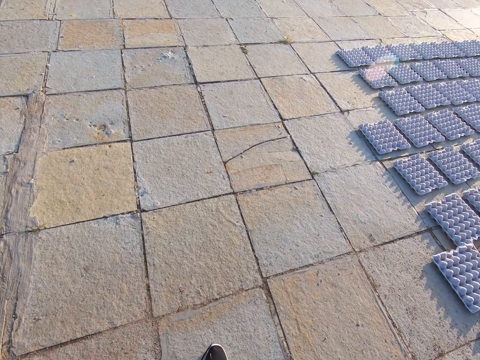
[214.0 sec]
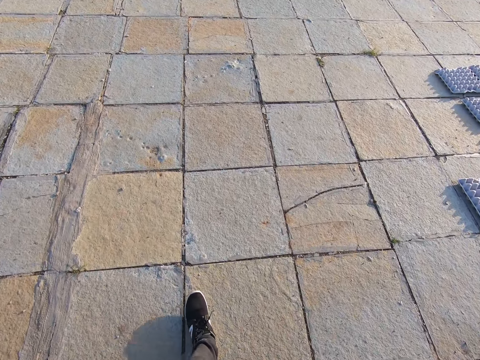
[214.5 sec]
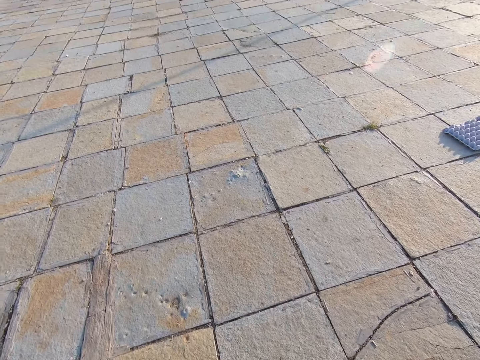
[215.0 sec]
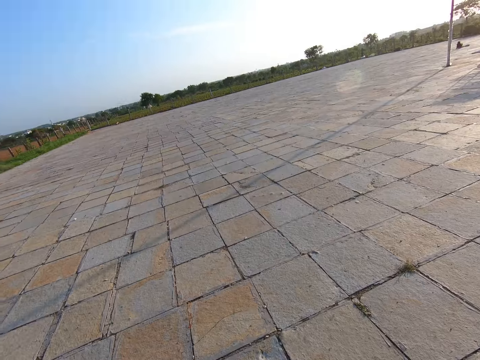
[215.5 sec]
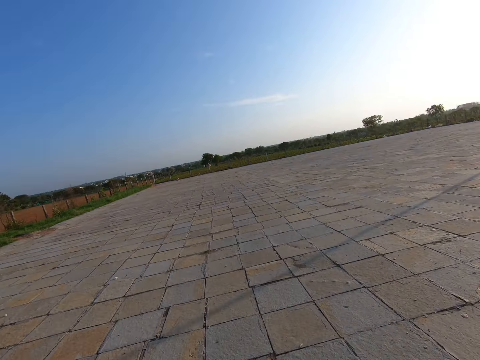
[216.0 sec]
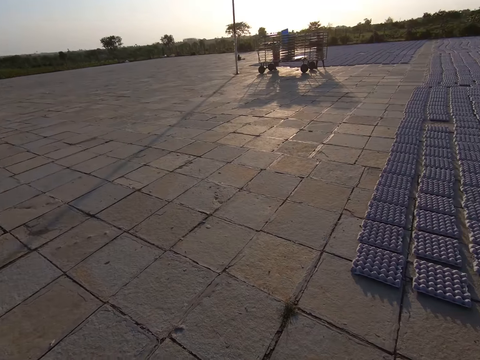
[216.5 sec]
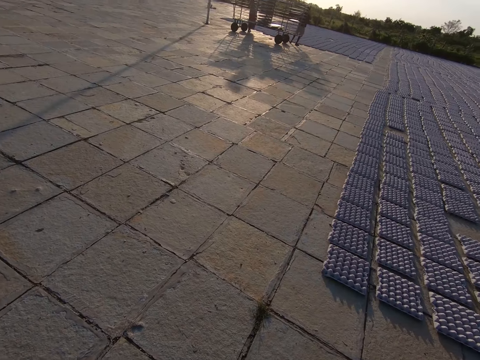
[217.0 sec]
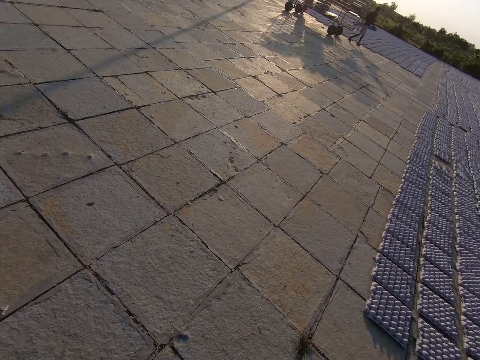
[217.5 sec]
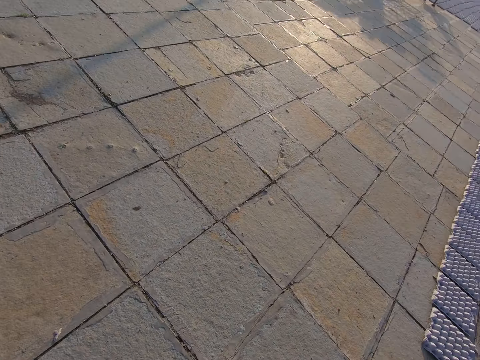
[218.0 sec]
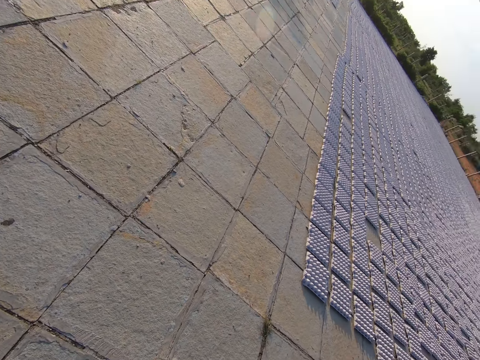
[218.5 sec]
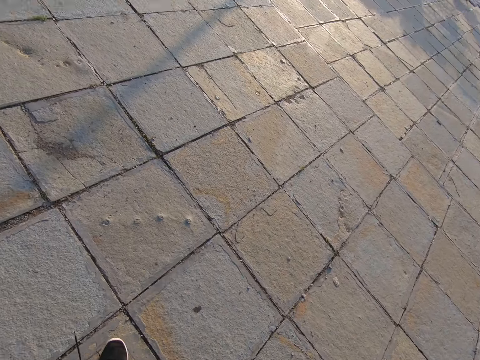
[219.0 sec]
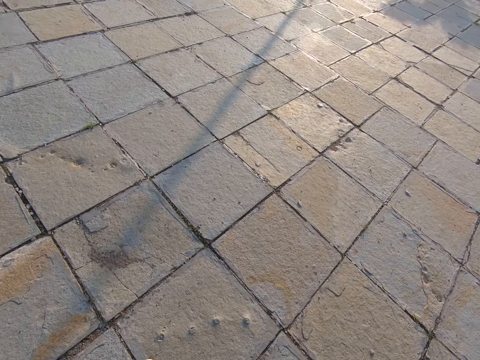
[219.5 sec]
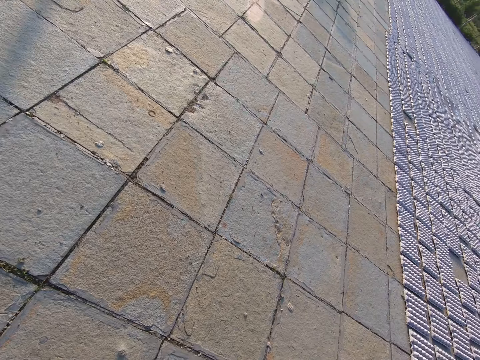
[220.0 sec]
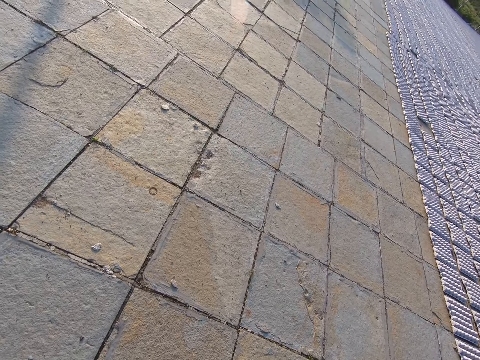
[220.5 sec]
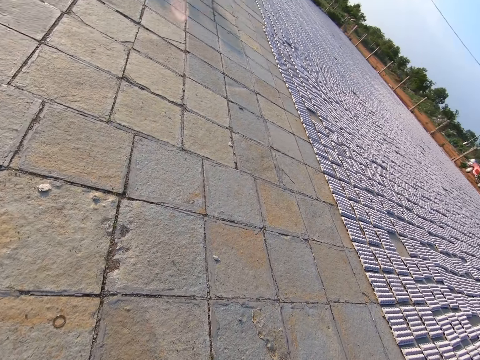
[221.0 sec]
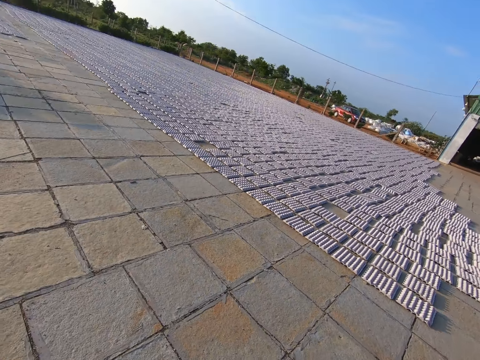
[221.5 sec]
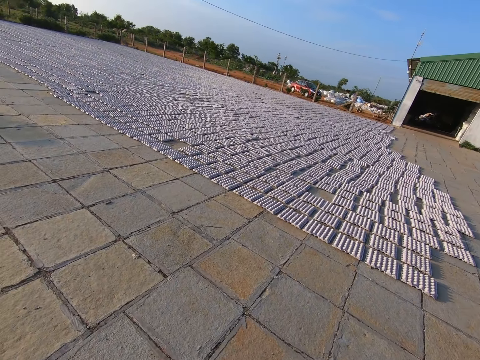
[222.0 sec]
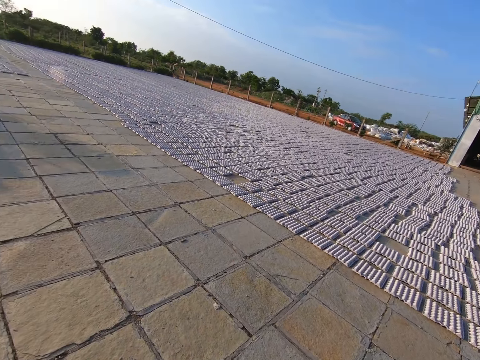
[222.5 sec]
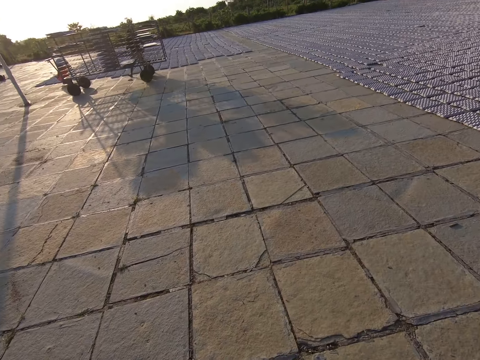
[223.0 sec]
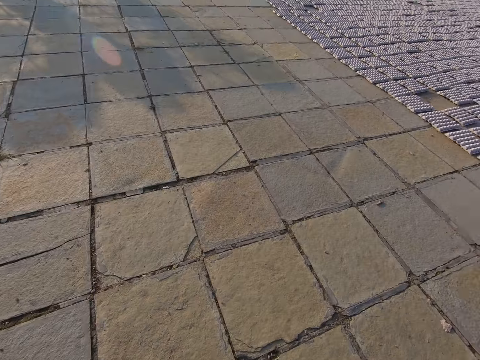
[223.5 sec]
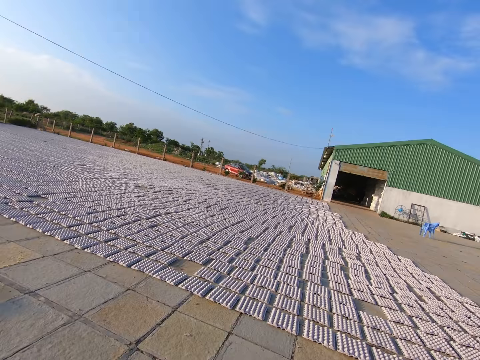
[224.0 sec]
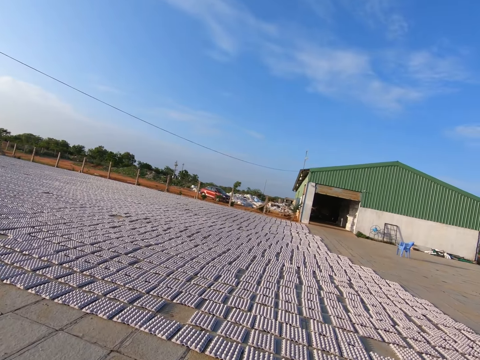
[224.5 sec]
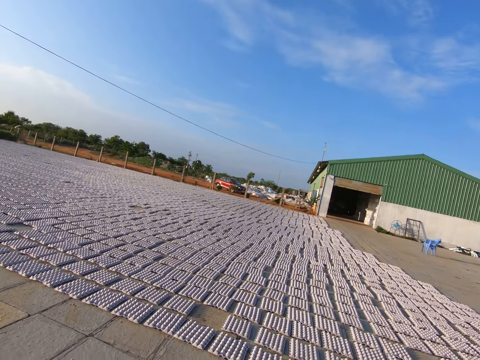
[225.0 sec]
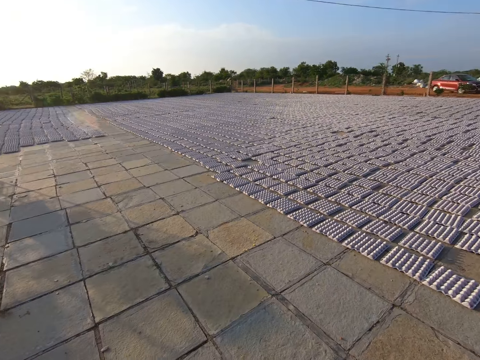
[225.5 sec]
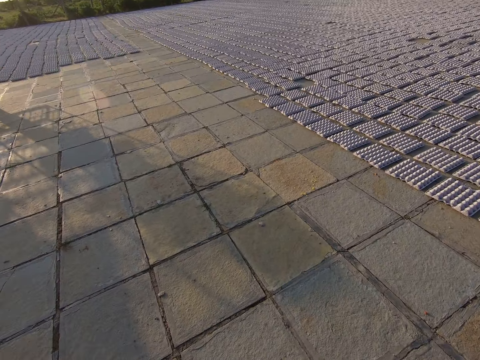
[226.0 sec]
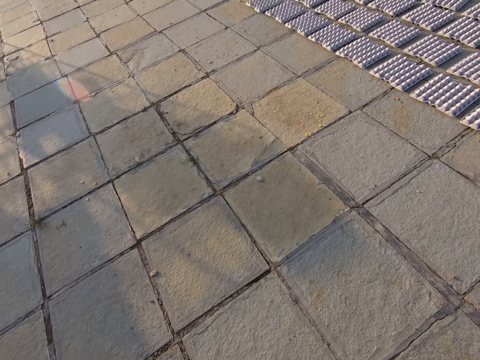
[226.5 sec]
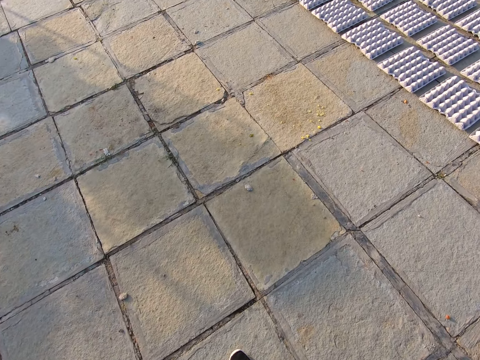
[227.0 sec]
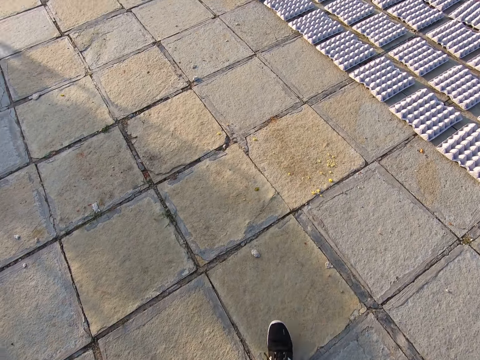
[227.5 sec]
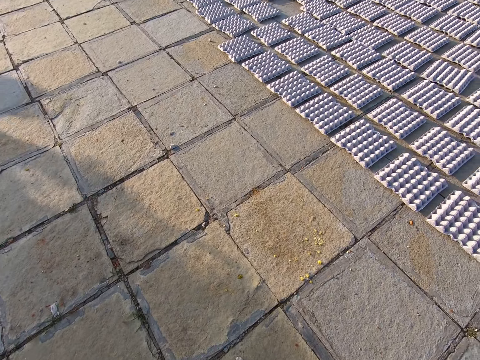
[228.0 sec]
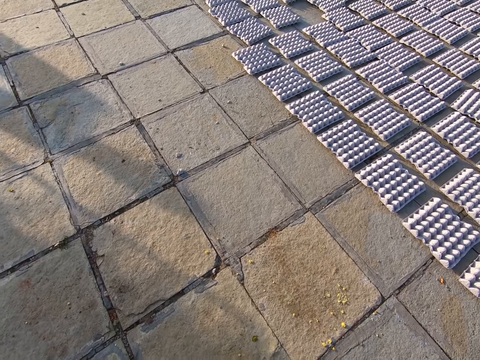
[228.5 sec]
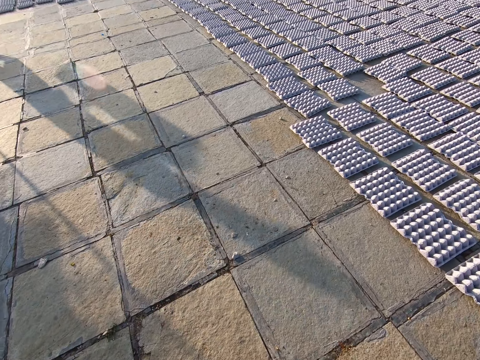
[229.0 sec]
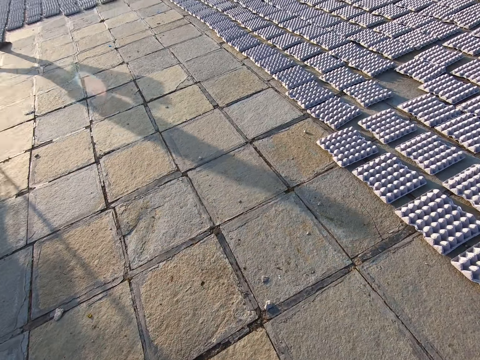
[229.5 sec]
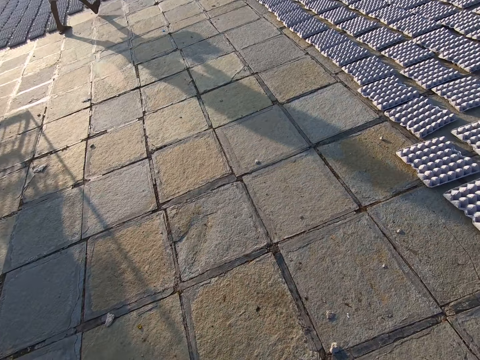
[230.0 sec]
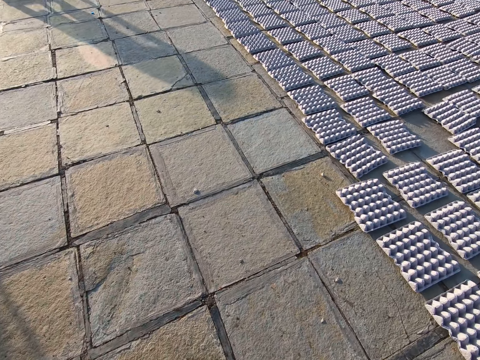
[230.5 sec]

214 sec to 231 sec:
The camera wearer looks around the compound. They look at the trays. They look at the ground.

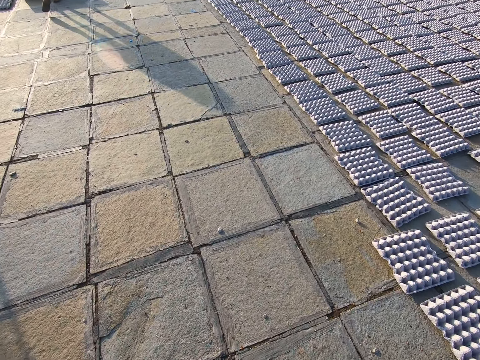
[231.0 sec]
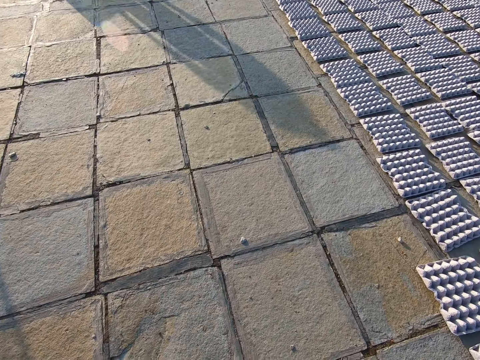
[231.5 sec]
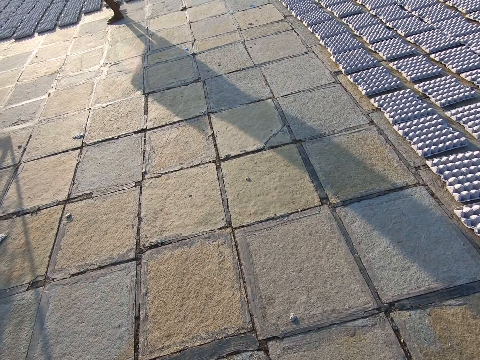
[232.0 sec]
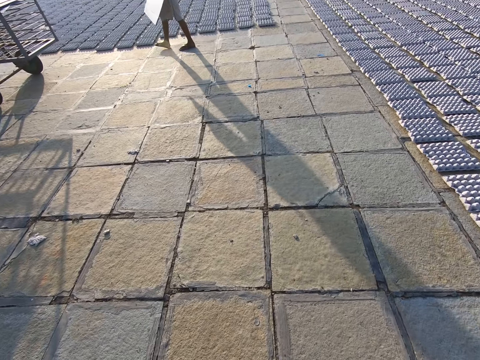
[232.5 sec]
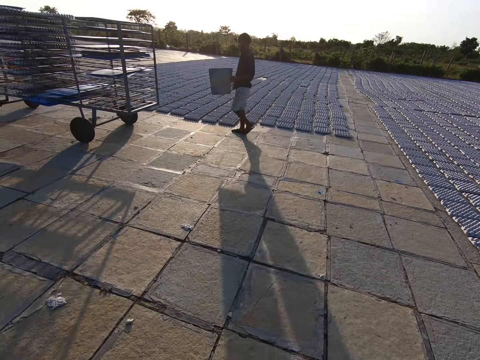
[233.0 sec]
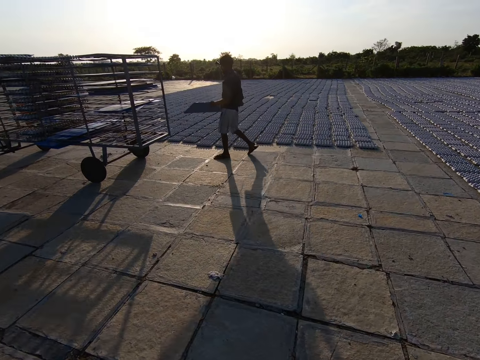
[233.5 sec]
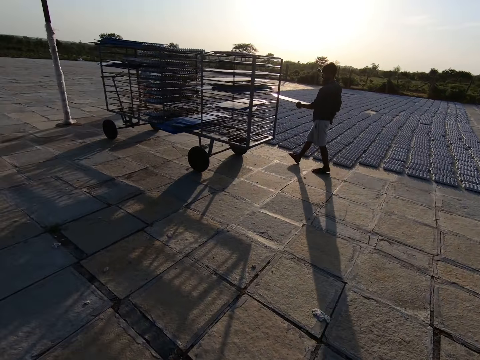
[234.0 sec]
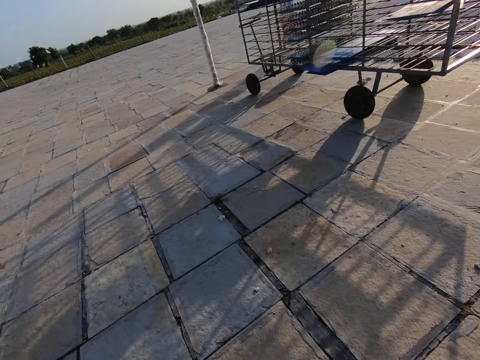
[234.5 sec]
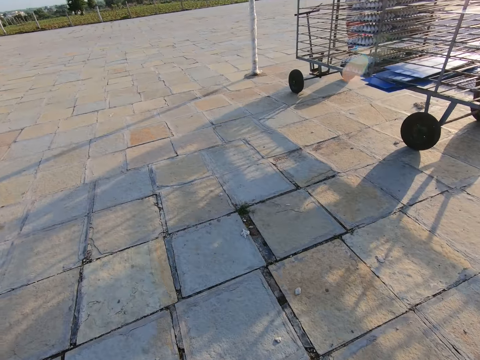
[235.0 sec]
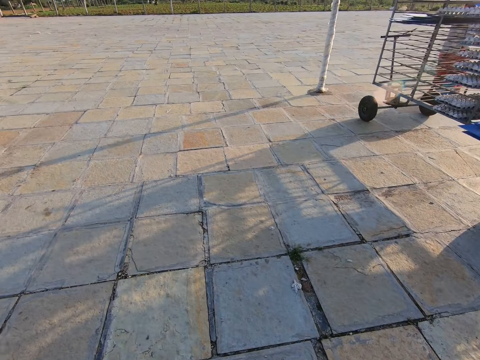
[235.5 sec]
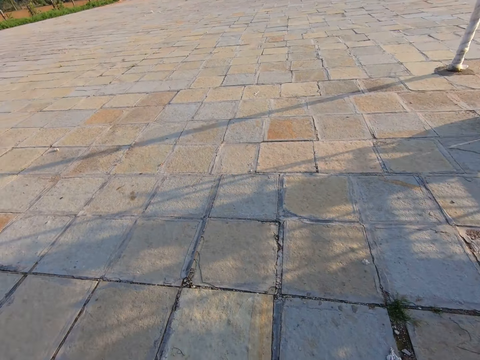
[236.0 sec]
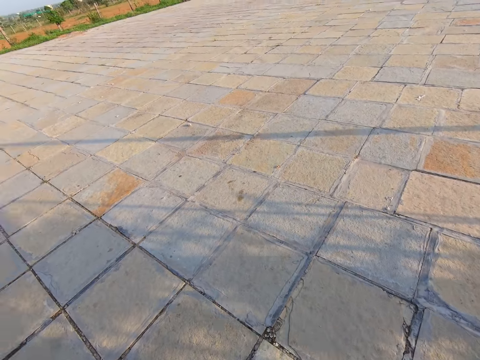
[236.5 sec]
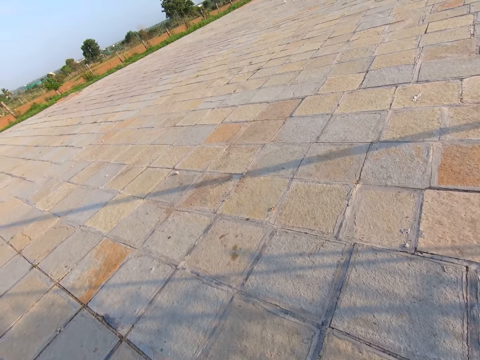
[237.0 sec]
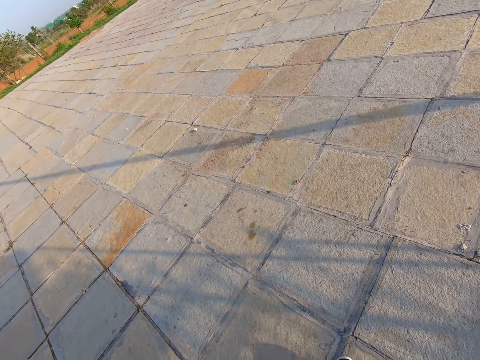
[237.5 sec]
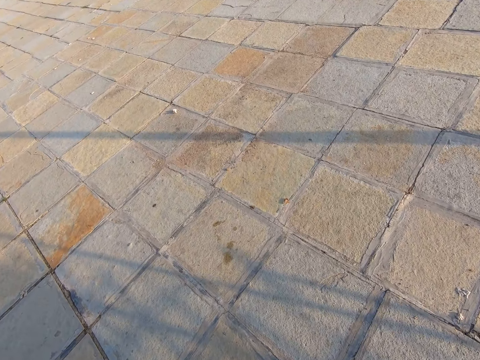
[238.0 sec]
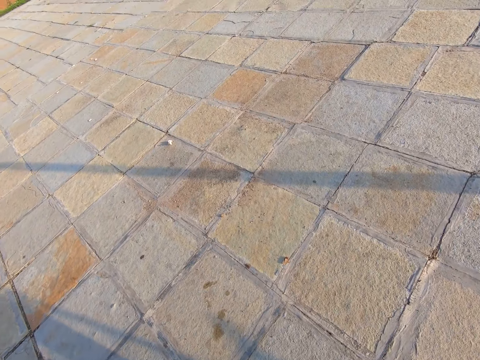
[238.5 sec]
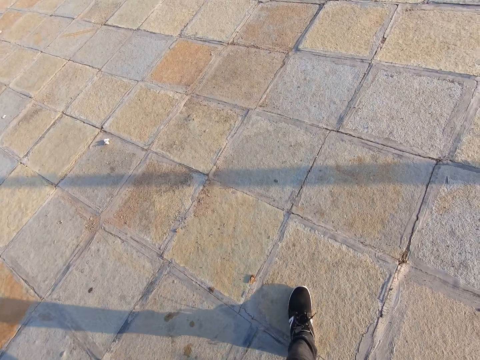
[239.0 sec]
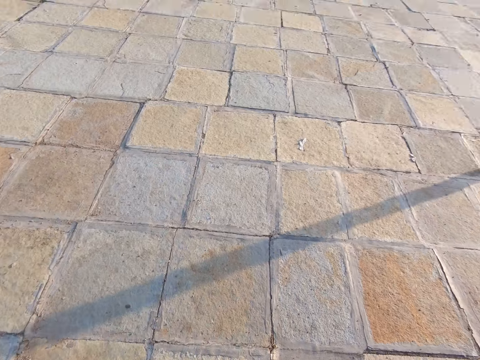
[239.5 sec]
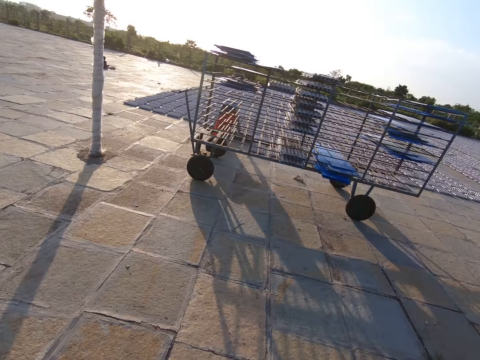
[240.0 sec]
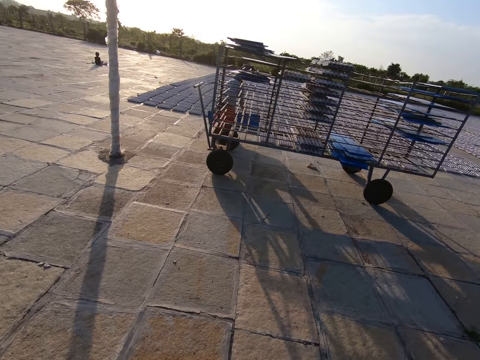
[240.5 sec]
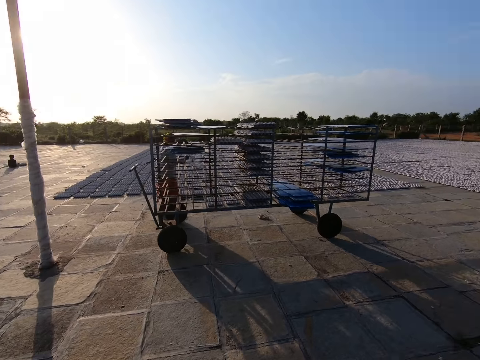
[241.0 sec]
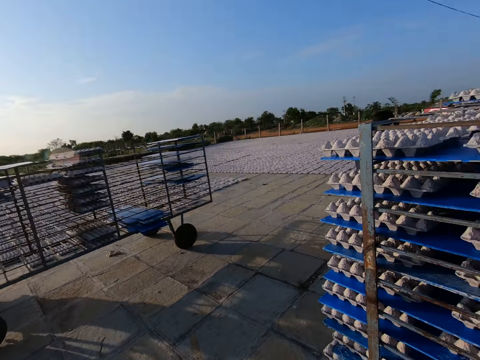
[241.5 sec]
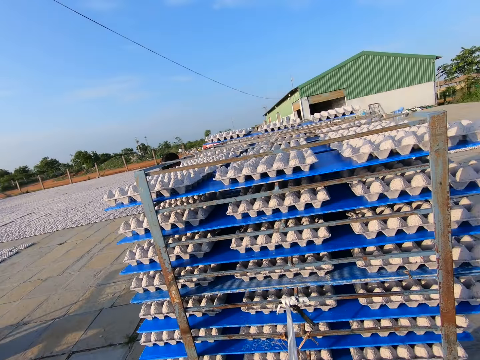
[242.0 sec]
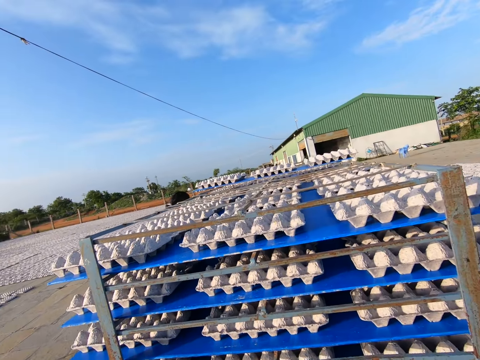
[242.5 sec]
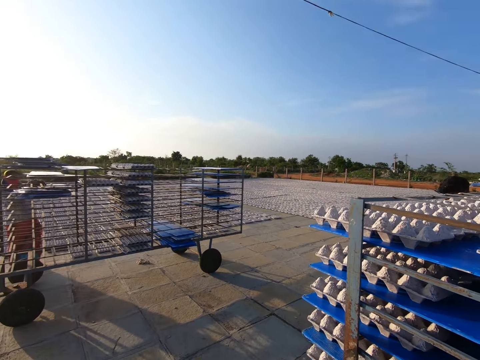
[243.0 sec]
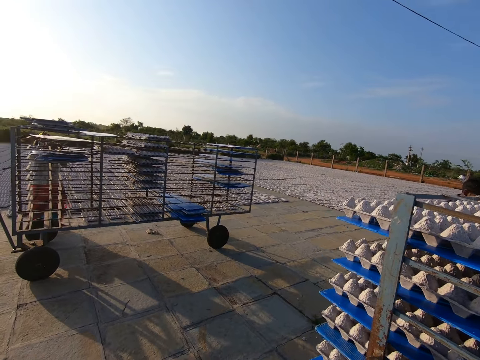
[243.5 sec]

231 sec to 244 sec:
A man puts a board in a shelf trolley with both hands. A woman puts a board in the shelf trolley with both hands. The camera wearer turns around. They converse with the man. They look at the trays.
